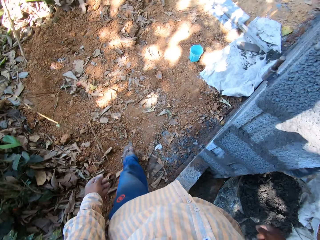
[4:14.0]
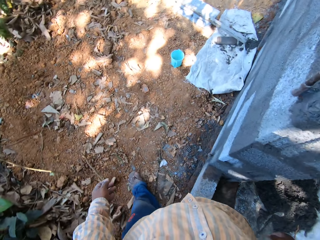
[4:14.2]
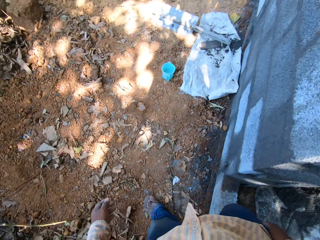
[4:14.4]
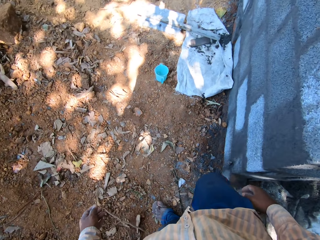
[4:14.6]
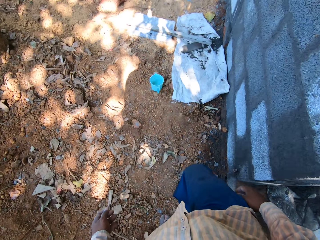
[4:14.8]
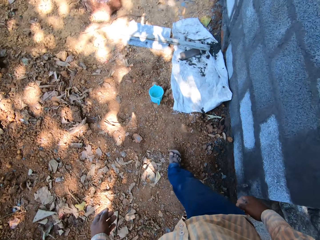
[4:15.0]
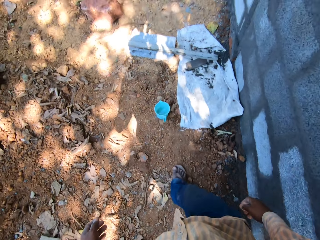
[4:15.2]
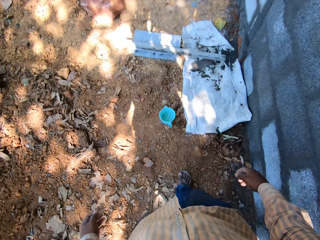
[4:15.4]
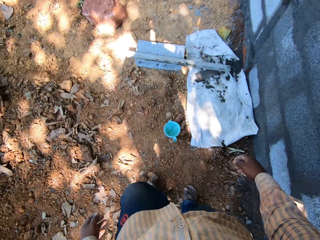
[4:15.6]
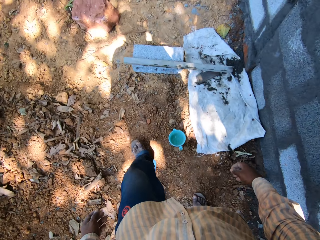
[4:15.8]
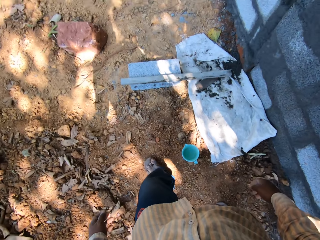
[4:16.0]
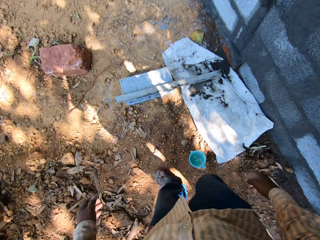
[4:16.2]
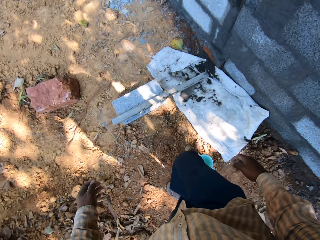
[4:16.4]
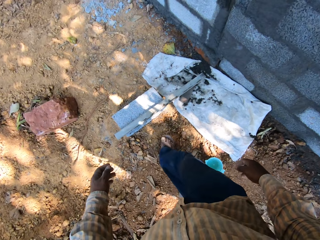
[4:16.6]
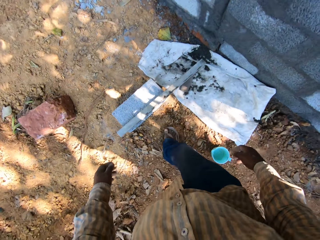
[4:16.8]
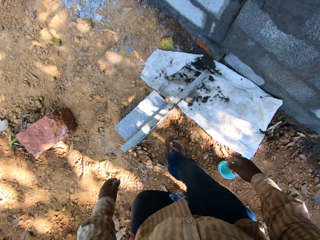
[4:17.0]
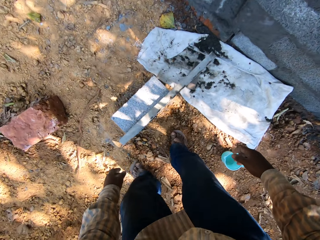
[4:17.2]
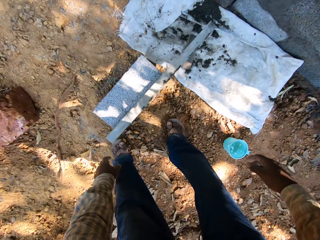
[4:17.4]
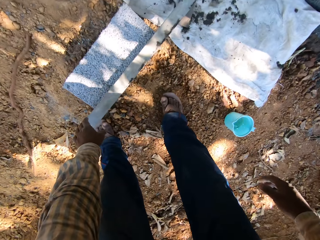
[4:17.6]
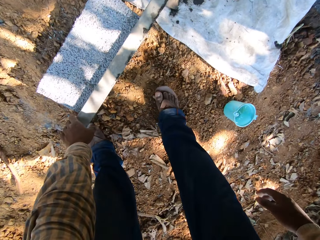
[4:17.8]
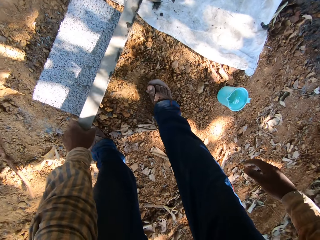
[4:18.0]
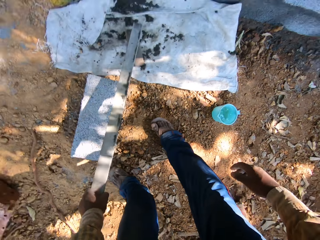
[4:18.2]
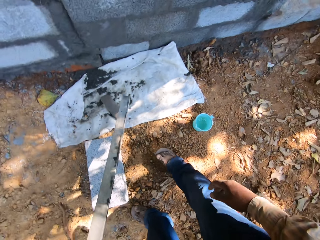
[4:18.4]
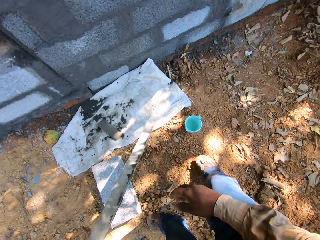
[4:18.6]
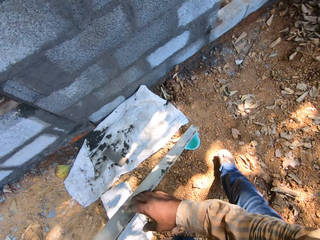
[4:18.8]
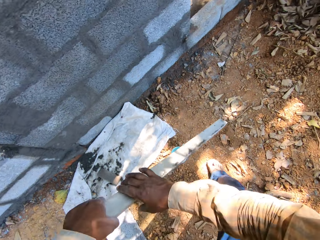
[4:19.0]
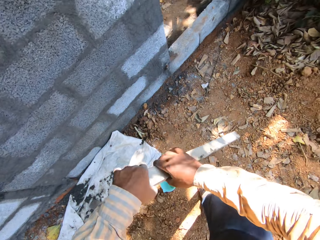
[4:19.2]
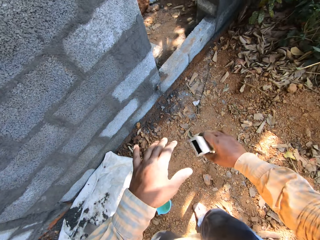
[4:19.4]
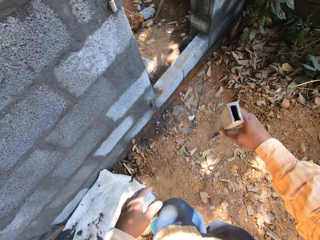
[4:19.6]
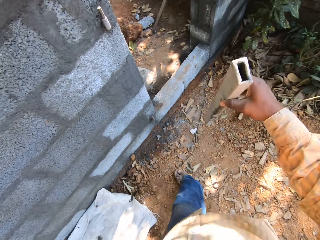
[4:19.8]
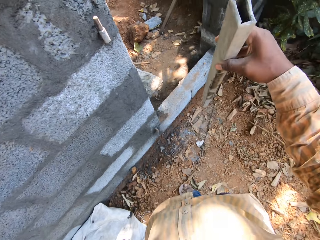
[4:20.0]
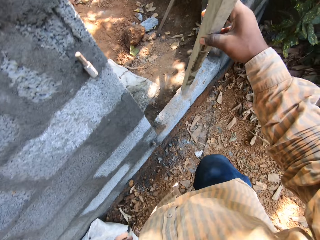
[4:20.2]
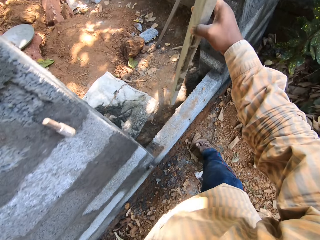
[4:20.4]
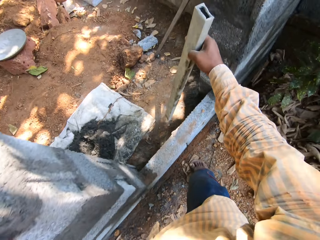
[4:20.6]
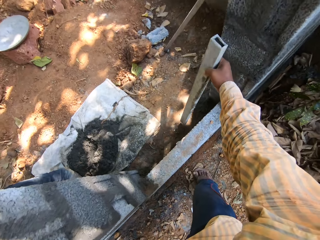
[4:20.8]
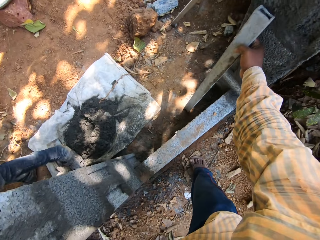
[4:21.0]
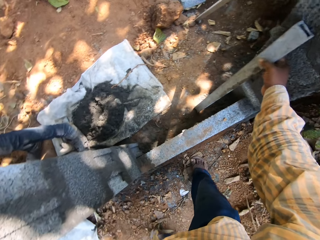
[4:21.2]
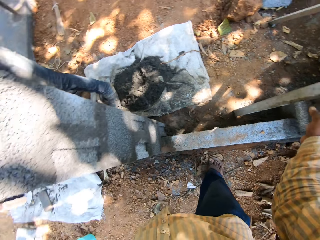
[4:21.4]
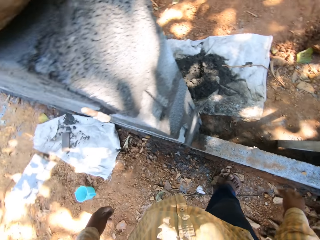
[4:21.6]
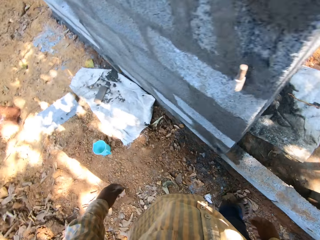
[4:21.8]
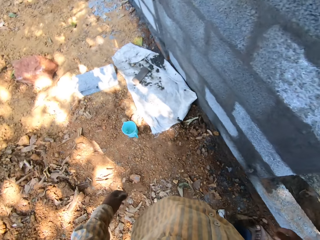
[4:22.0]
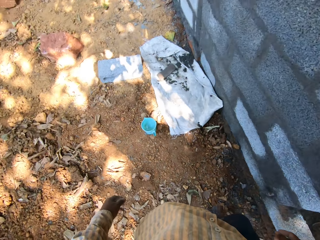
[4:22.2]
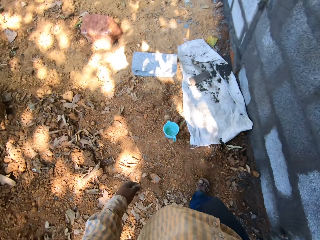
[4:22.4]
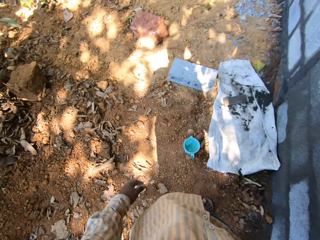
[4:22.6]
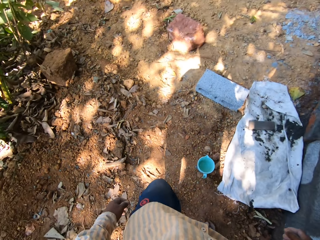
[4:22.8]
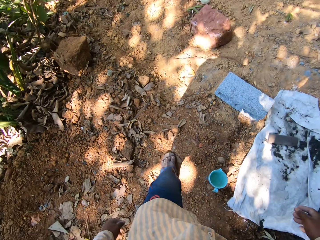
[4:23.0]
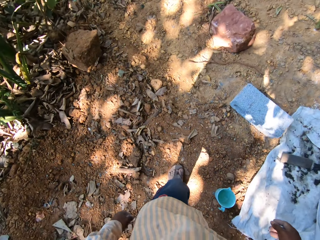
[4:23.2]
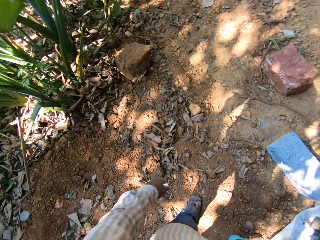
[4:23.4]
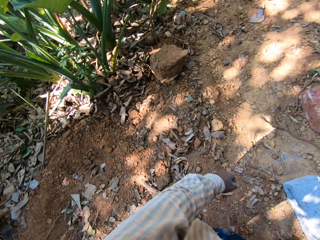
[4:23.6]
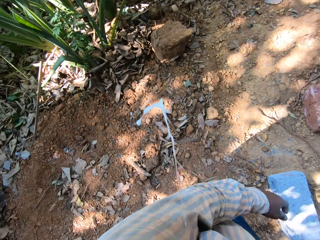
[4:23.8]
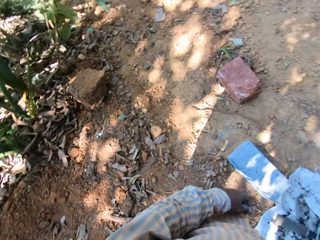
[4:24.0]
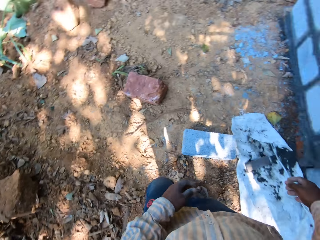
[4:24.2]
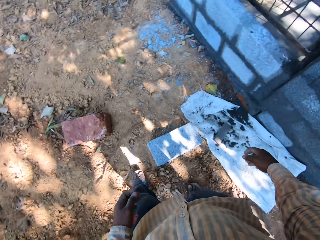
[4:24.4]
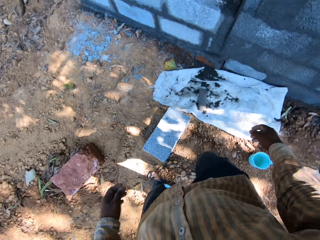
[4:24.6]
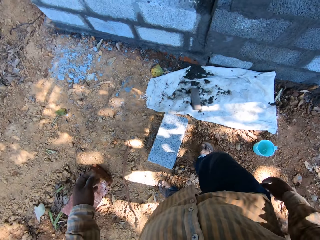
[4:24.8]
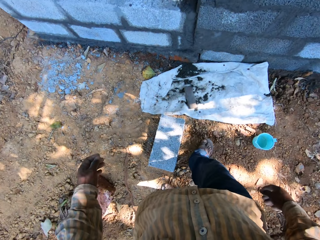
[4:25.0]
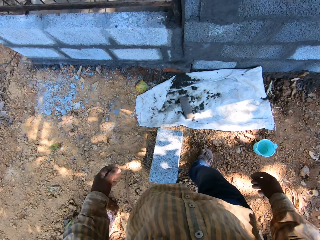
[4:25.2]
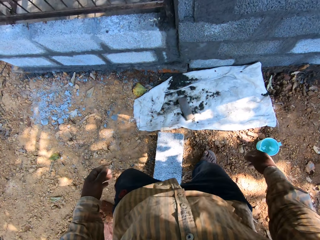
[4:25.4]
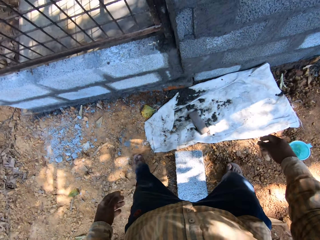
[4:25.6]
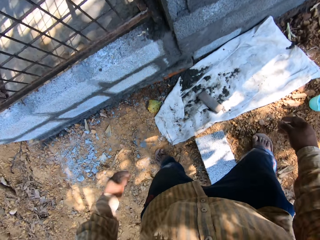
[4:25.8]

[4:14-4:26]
The camera wearer picks up an iron pole from the floor with his left hand. He passes the iron pole to his right hand with his left hand. He rests the iron pole against the wall with his right hand. He walks around.

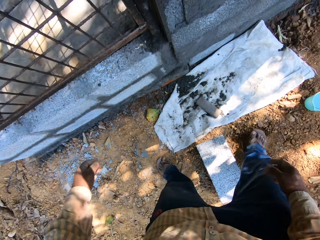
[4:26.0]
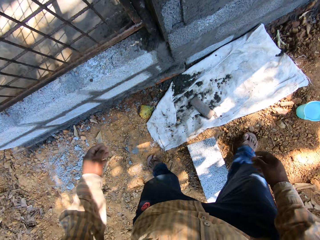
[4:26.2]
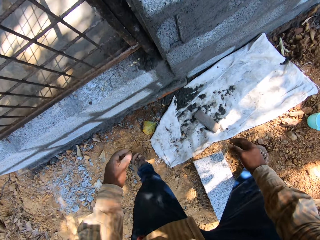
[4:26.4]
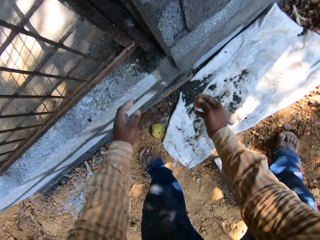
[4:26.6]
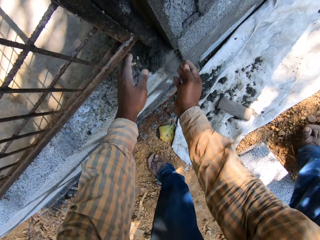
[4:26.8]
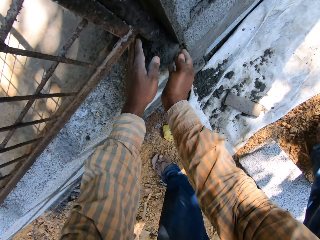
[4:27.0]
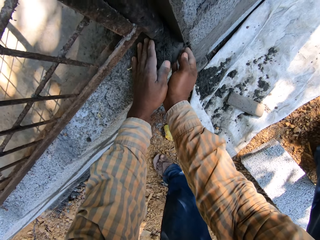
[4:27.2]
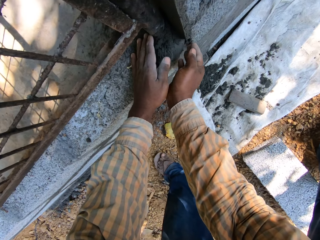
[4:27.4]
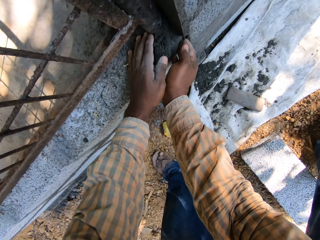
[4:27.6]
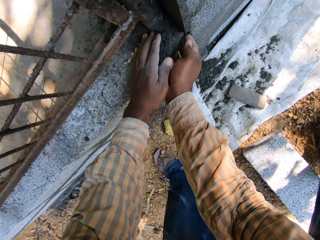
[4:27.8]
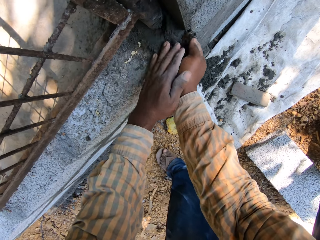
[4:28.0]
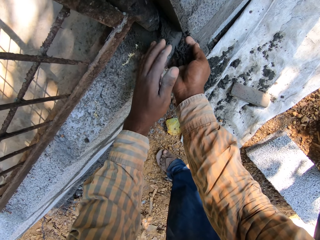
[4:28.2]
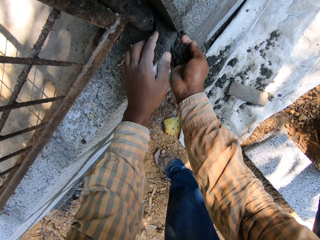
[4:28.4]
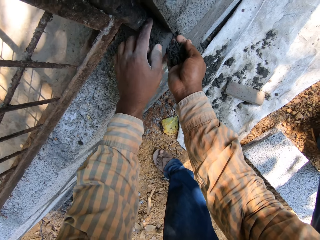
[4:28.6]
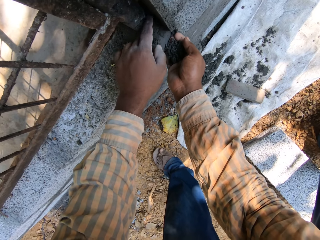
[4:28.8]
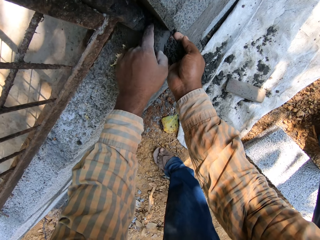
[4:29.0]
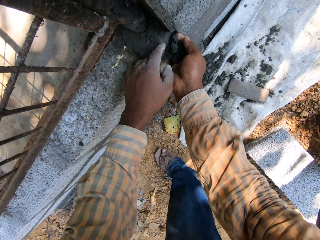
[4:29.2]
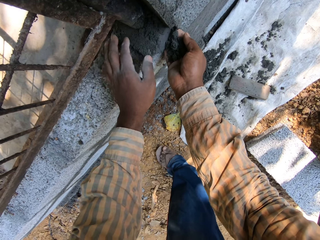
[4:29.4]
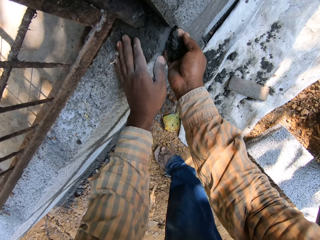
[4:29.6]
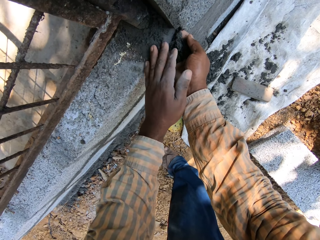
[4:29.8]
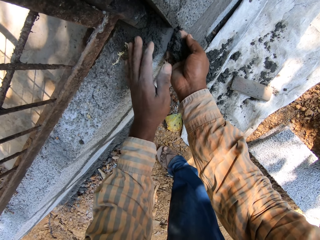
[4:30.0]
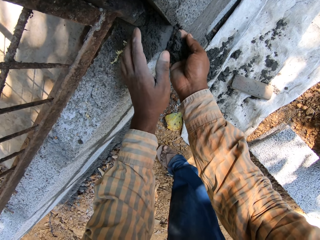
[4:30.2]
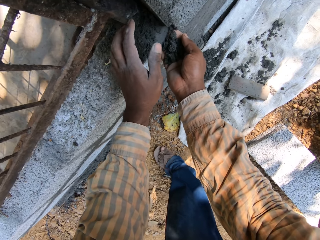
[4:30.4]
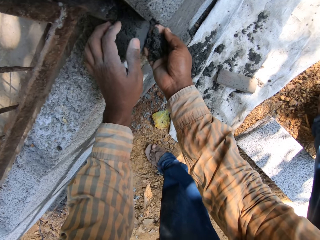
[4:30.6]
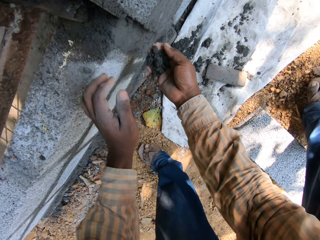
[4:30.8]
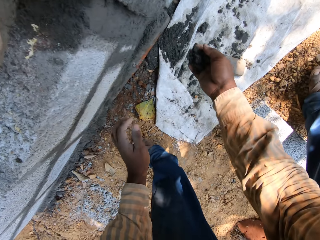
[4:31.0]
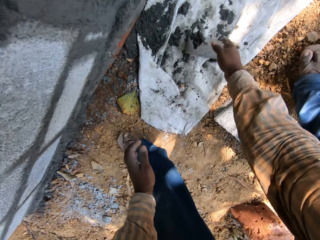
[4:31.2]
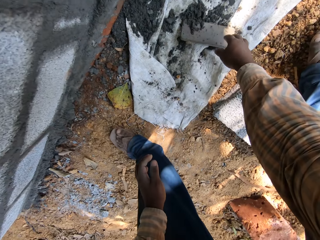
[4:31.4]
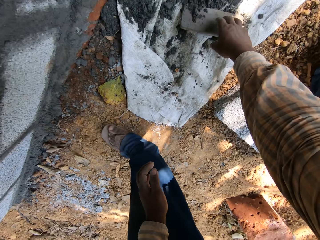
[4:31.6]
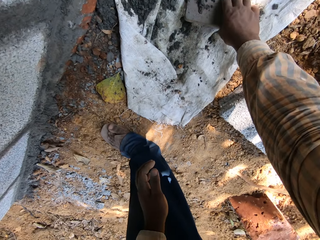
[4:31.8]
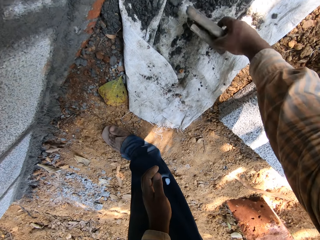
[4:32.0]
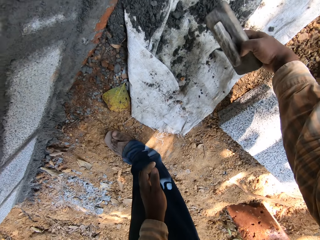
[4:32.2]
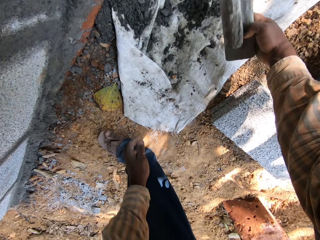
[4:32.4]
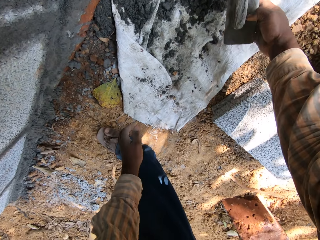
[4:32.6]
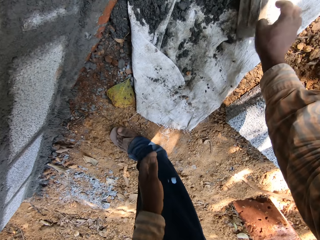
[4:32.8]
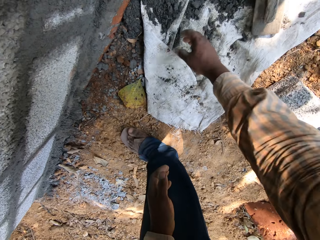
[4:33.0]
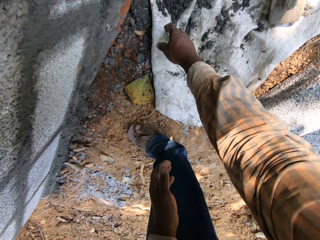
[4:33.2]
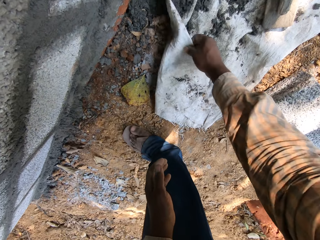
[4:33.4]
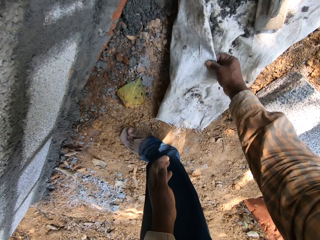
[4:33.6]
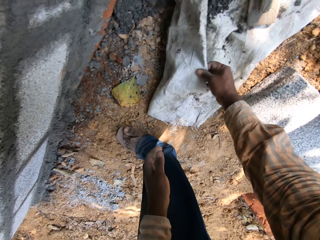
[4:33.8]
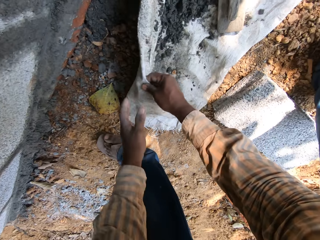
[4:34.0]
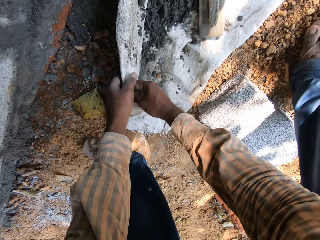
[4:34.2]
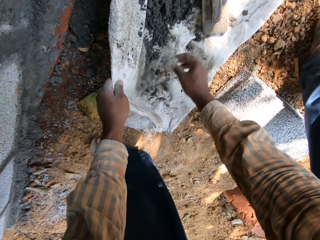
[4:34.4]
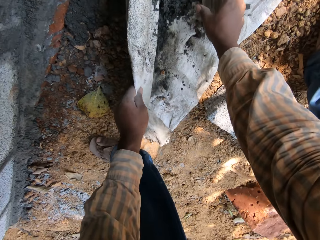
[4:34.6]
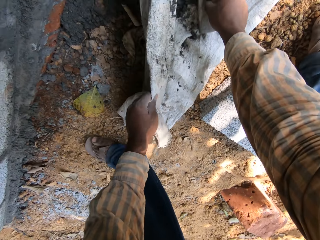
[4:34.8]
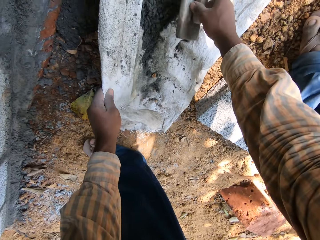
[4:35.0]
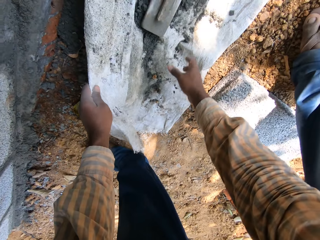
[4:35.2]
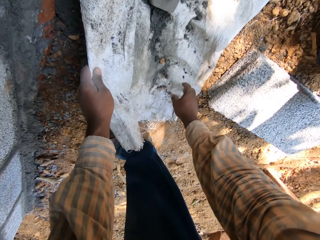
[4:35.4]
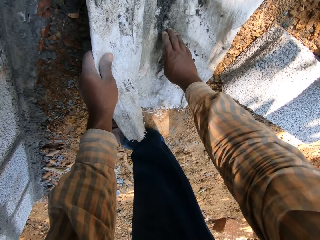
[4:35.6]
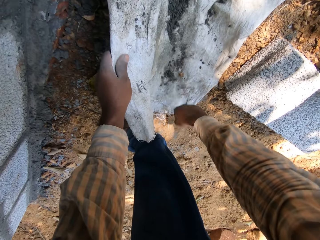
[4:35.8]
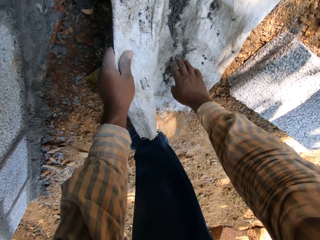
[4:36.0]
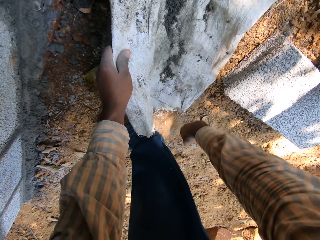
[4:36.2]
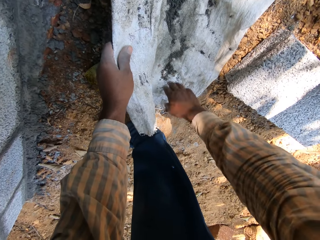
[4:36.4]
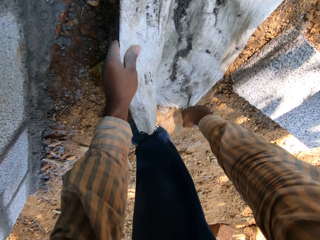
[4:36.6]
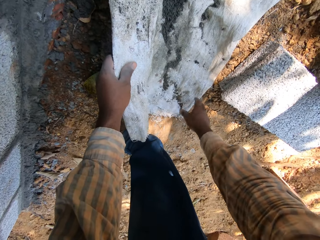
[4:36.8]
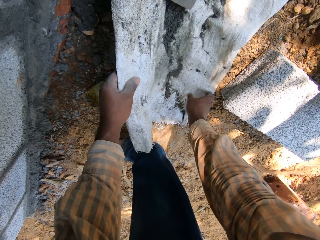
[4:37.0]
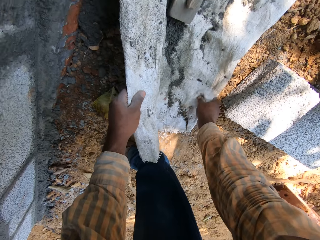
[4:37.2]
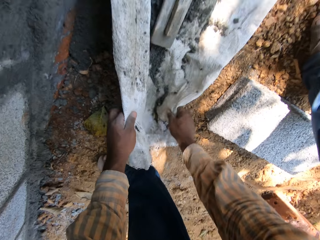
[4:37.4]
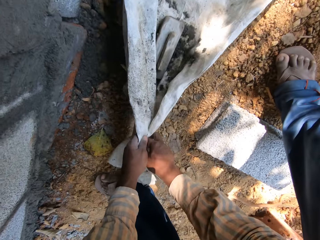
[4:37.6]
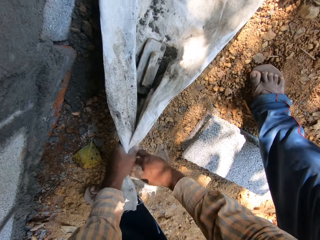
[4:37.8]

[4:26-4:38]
The camera wearer packs mortar from the base of the iron bars with both hands. He pours the mortar on a sack on the floor with his right hand. He moves the edge hand trowel. He picks up a wooden float from the sack with his right hand. He drops the wooden float on the sack with his right hand. He carries the sack from the floor with both hands.
